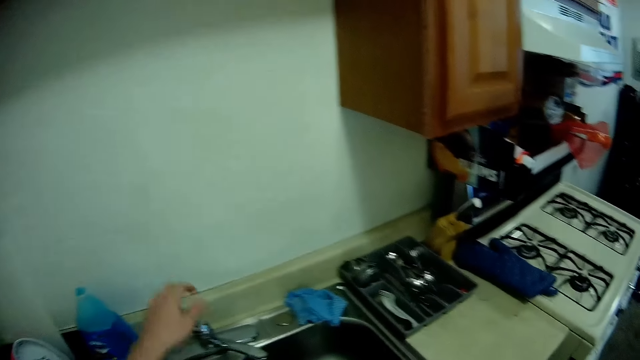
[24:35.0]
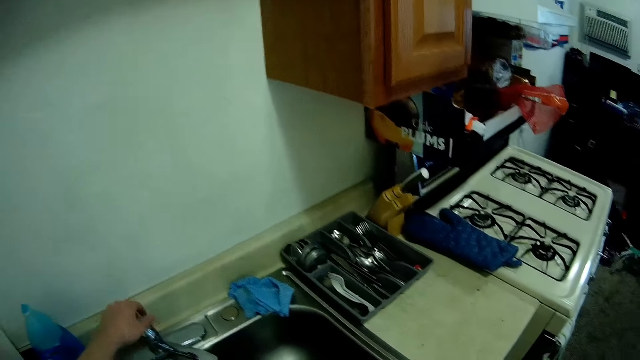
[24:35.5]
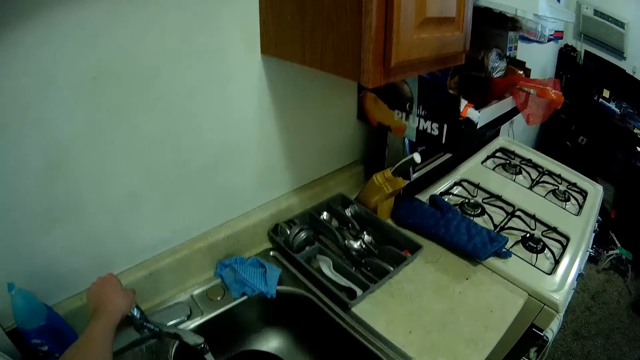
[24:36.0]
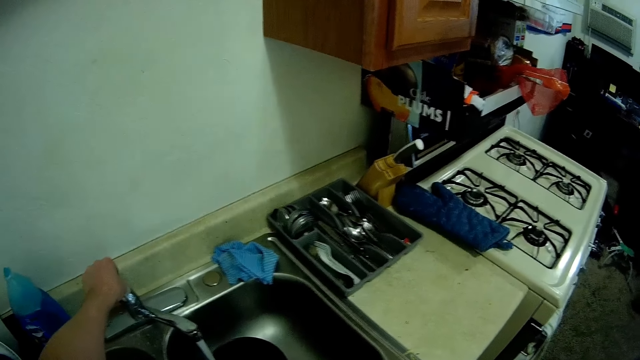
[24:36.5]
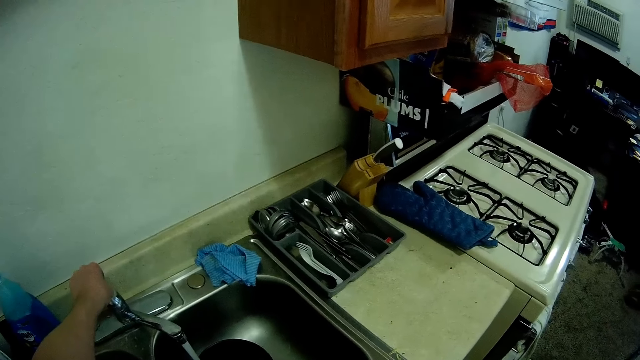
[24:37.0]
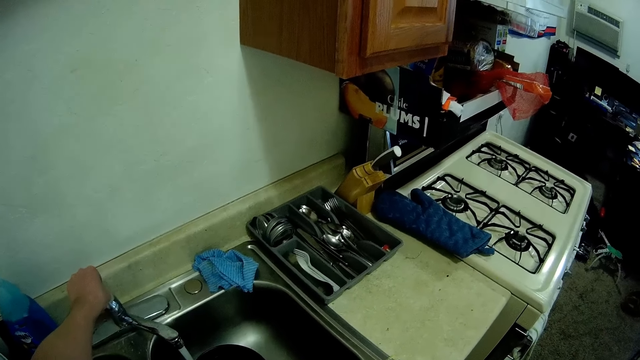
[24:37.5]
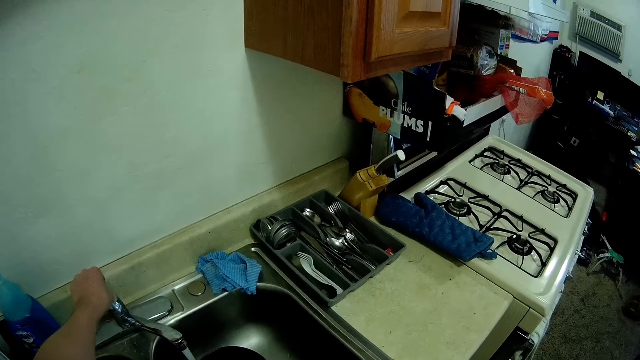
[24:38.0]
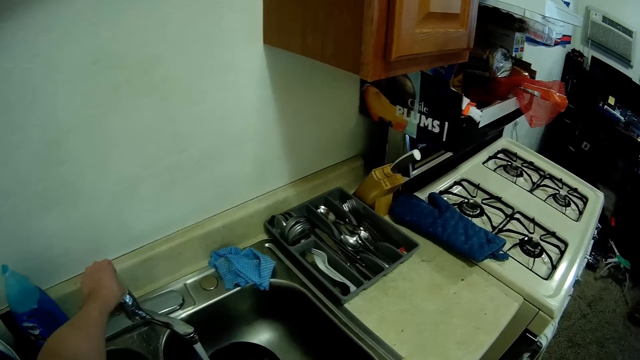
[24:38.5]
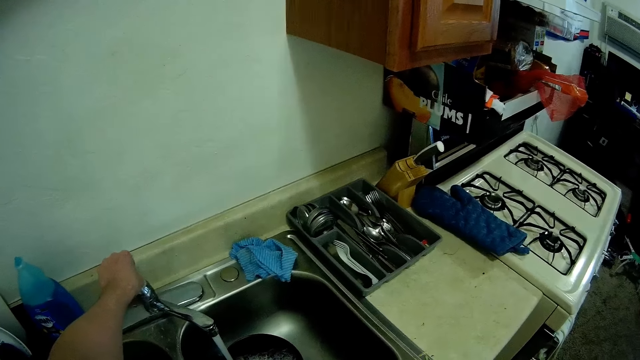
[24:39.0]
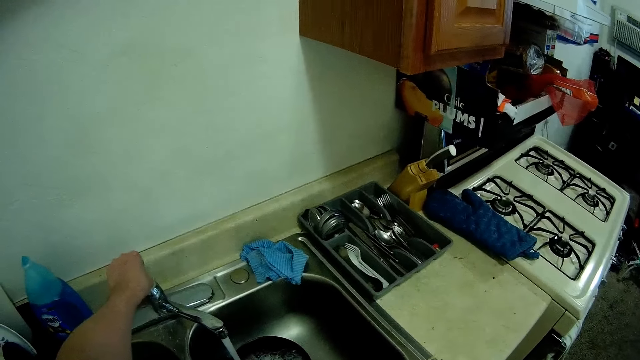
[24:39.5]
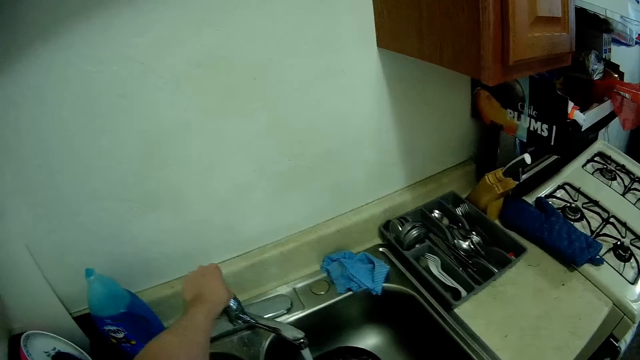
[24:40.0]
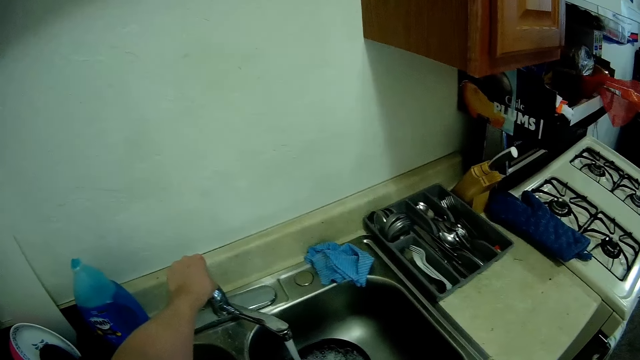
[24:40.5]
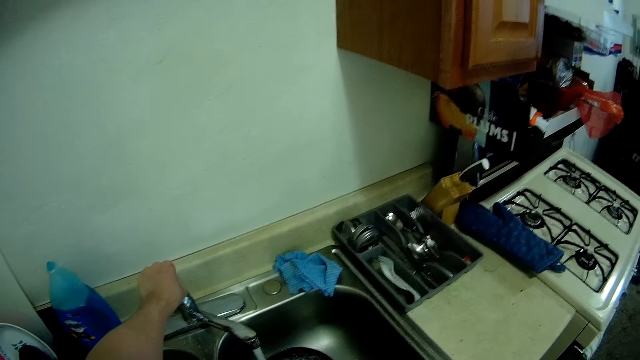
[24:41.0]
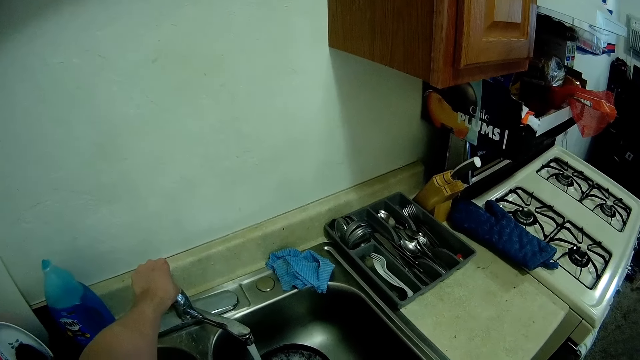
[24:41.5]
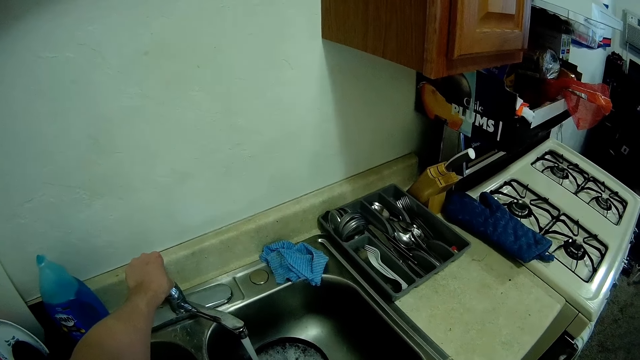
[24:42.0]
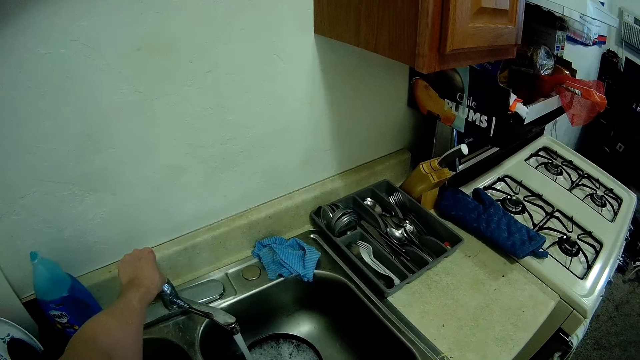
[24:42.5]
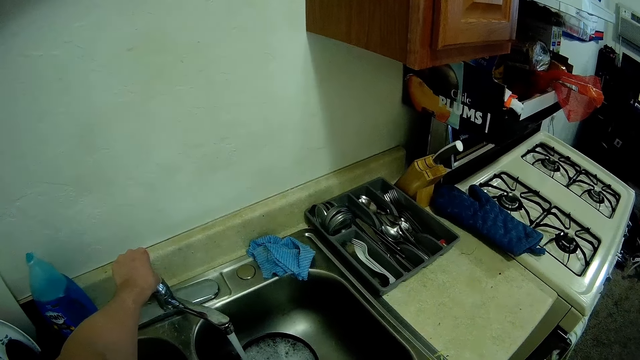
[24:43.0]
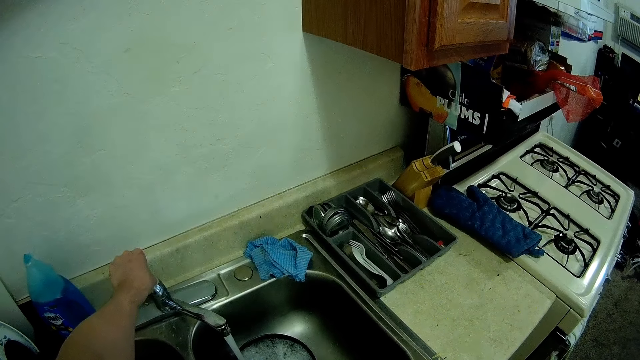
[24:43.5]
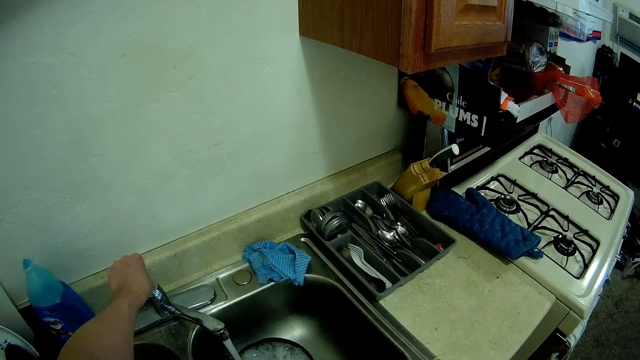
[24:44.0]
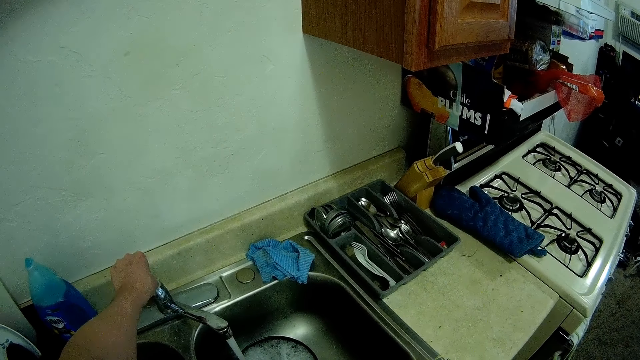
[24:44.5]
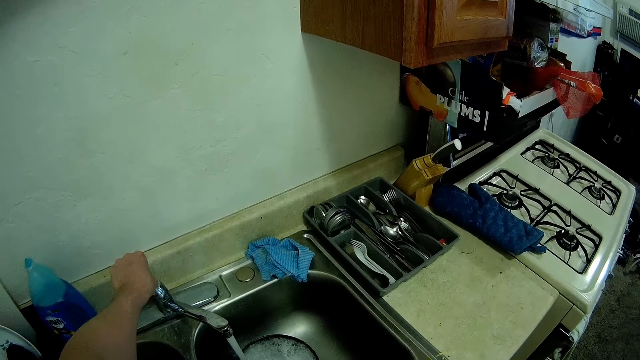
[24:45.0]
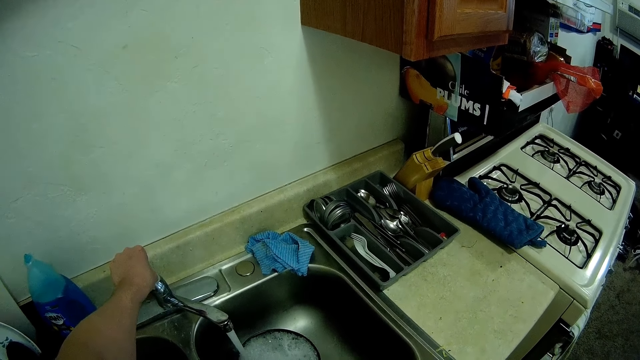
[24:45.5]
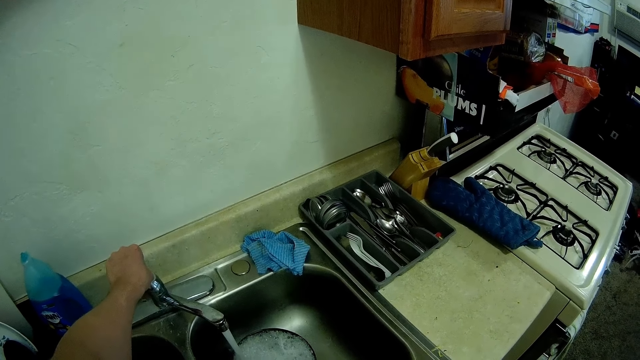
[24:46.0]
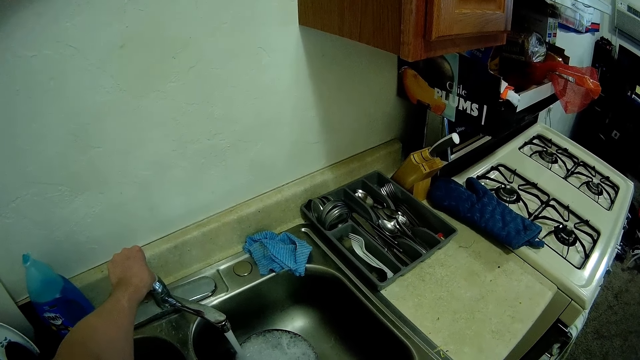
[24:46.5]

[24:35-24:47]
The camera wearer places his left hand on the faucet. He opens the kitchen sink tap.

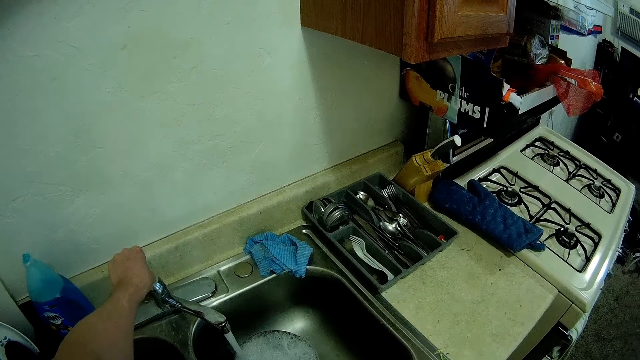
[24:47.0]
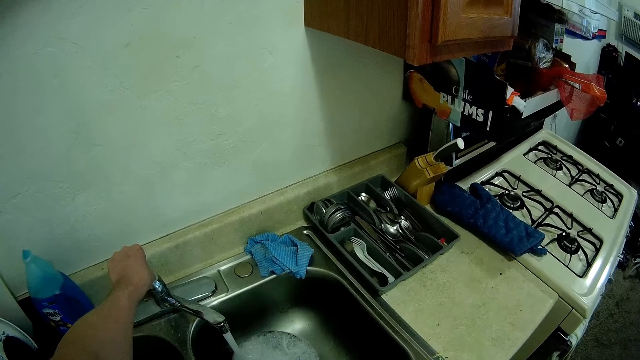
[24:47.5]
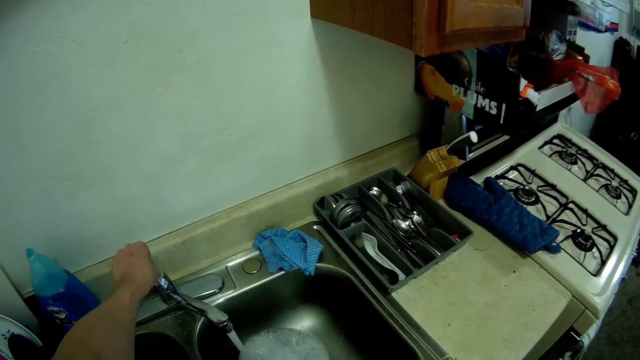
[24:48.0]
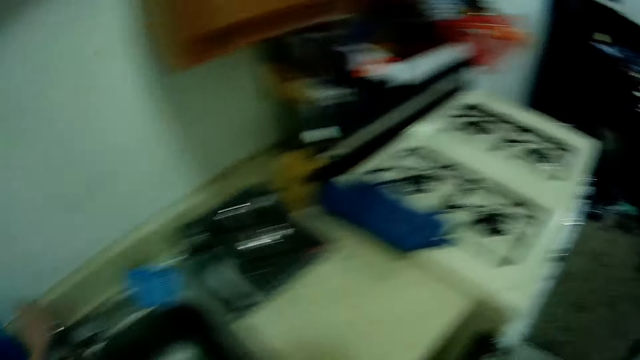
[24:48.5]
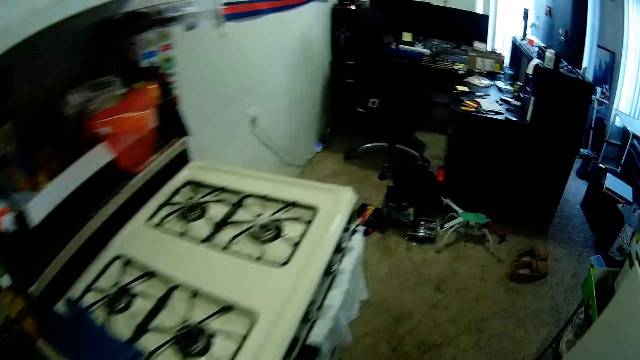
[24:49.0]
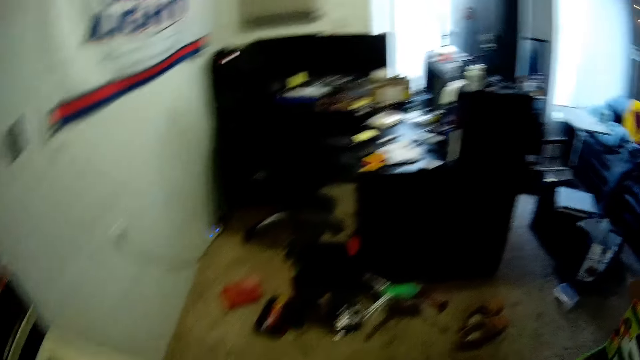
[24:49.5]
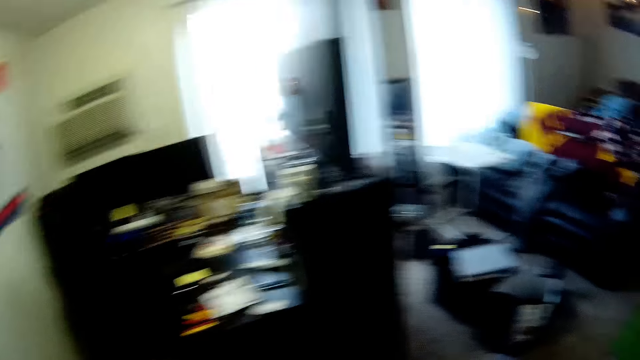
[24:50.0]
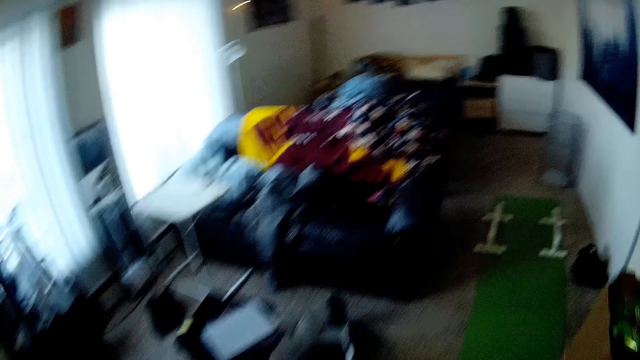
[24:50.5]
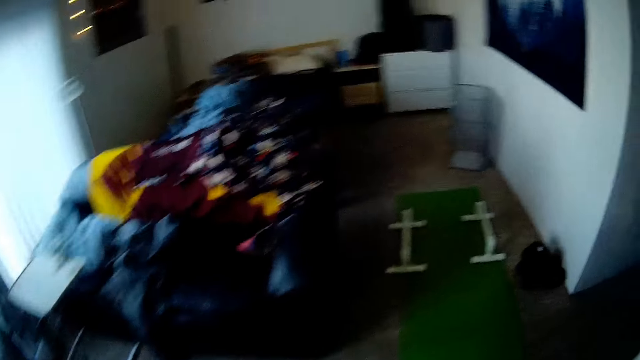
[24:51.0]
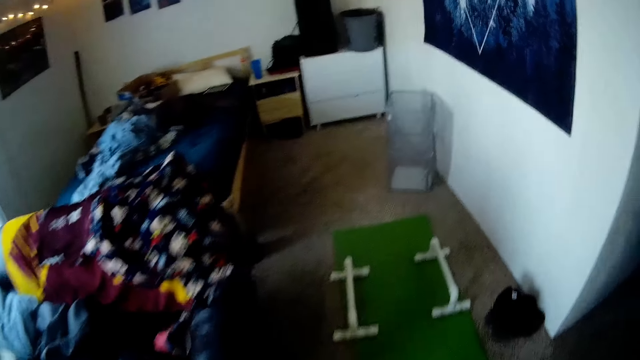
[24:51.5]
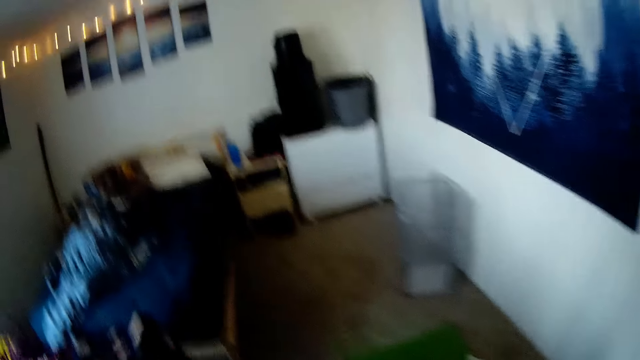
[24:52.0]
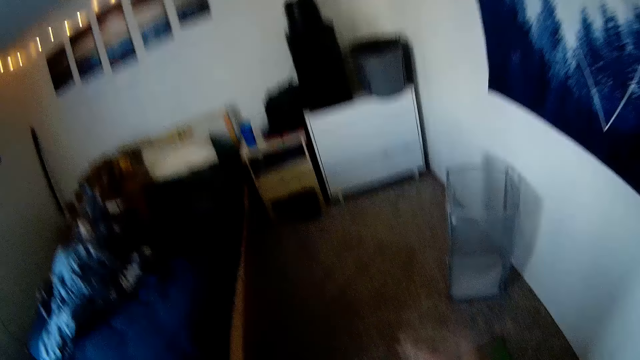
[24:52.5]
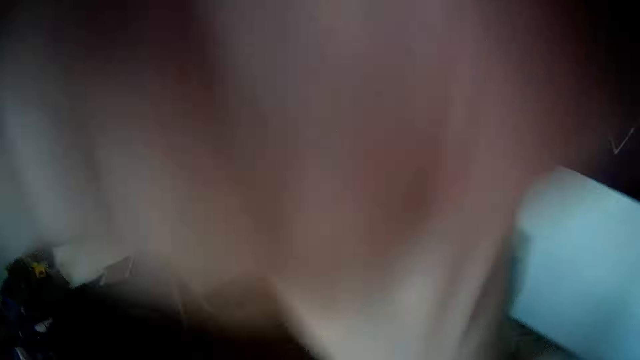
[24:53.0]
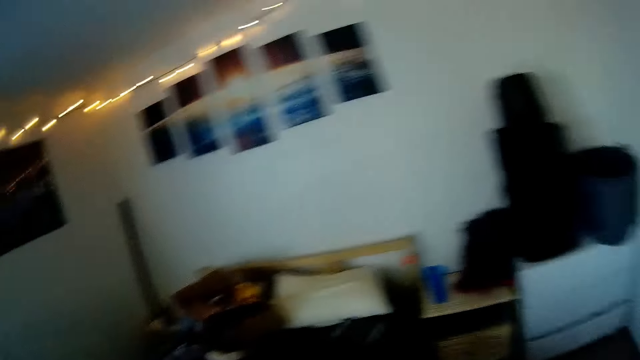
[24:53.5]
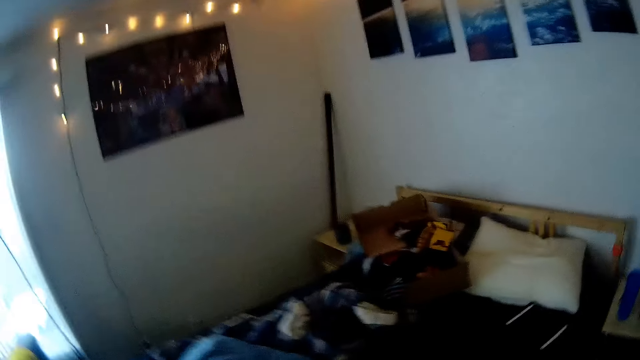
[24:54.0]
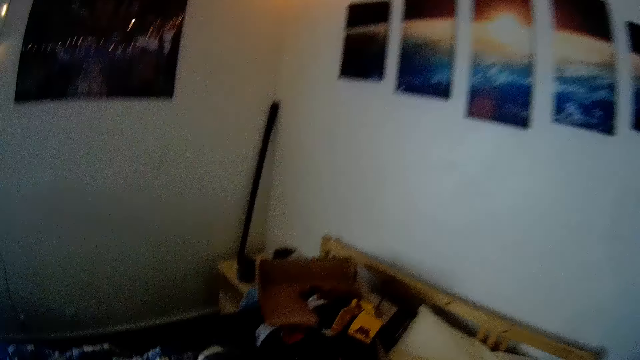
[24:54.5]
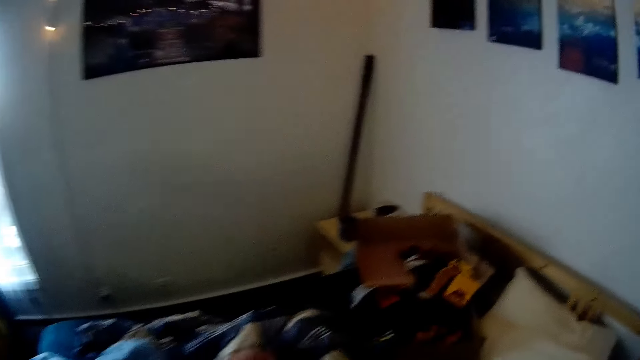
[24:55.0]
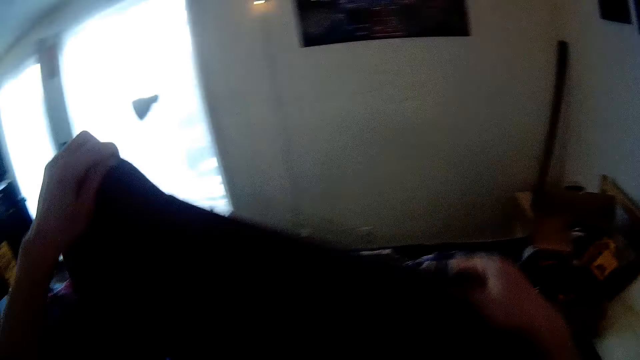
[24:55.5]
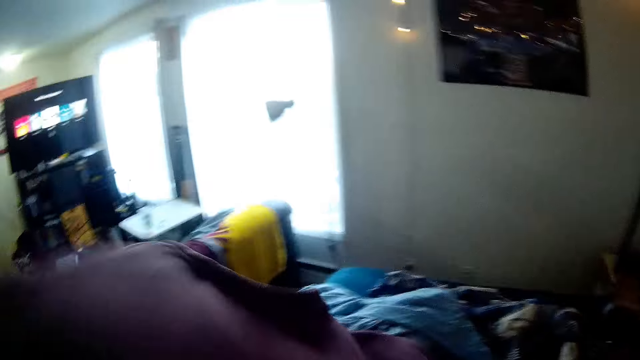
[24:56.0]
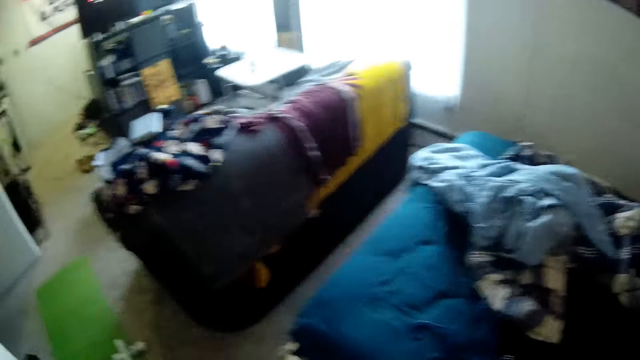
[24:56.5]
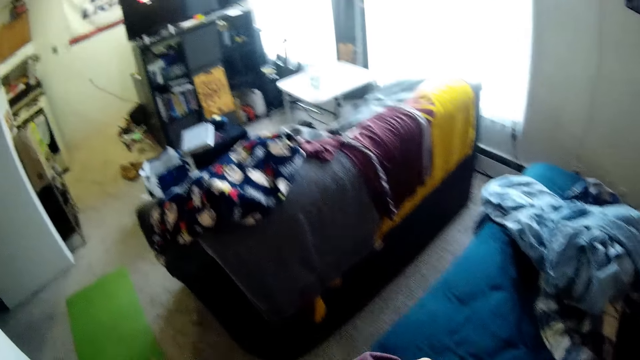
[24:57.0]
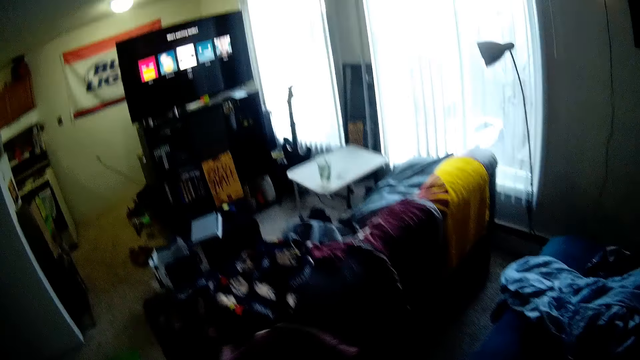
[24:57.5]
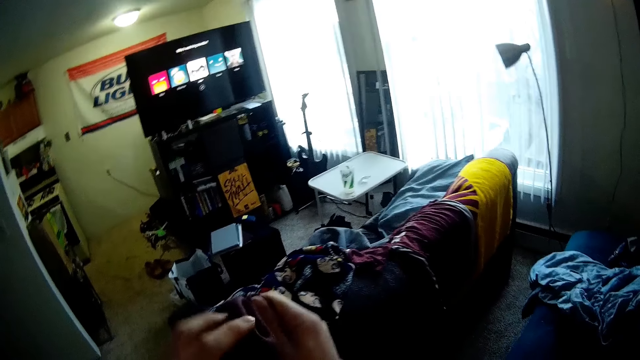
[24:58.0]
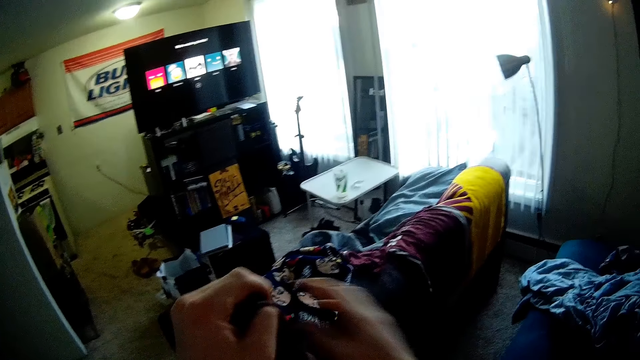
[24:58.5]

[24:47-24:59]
The camera wearer walks to the bedside area. He touches his face with his right hand. He holds a piece of cloth with both hands. He folds the piece of cloth with both hands.
